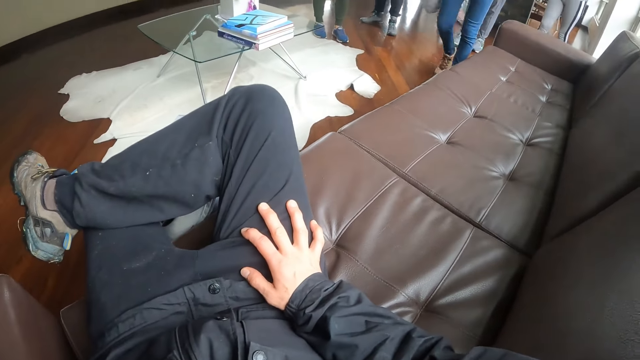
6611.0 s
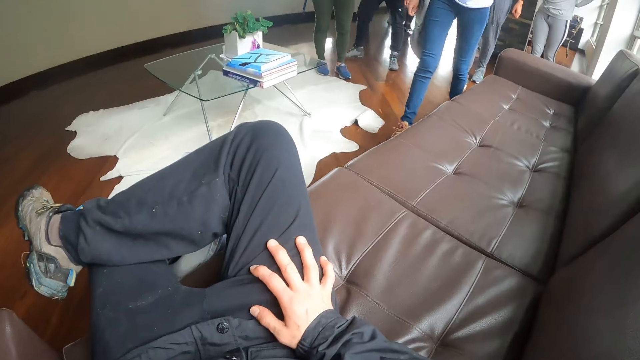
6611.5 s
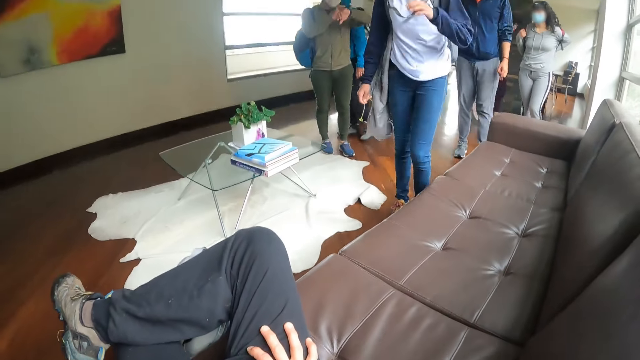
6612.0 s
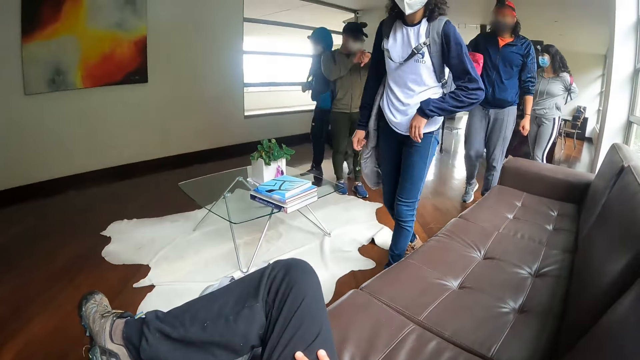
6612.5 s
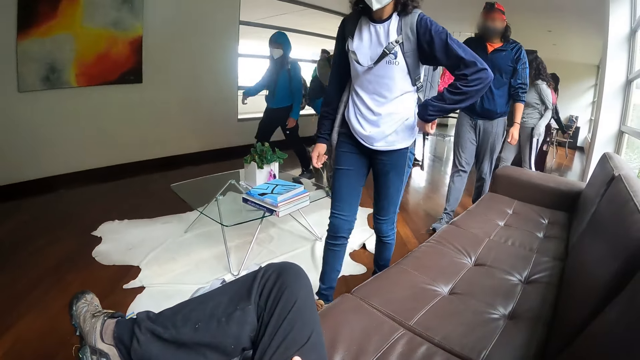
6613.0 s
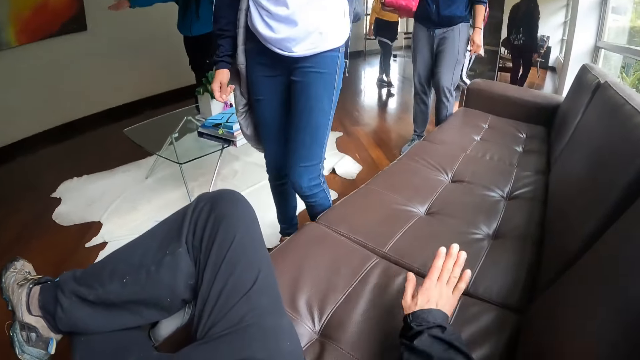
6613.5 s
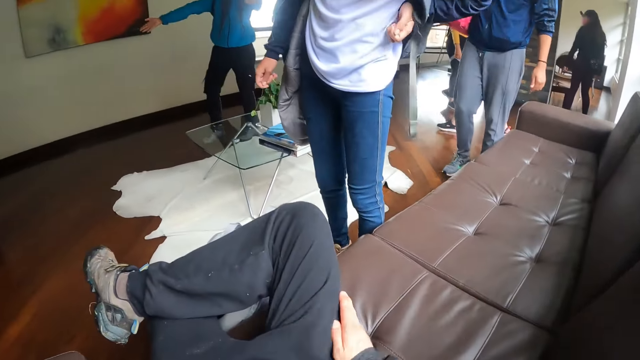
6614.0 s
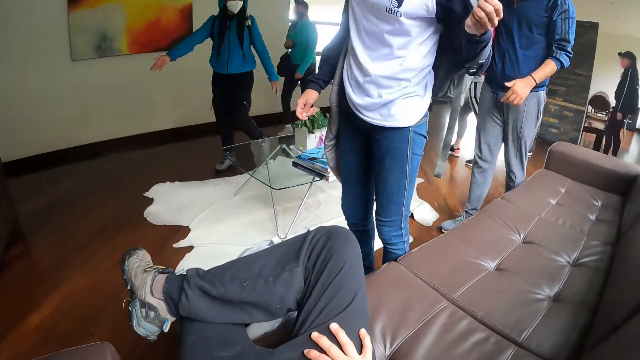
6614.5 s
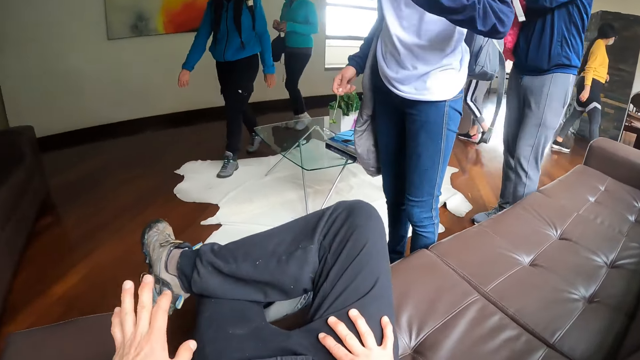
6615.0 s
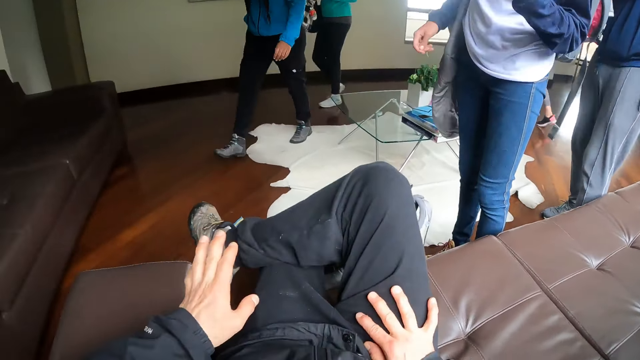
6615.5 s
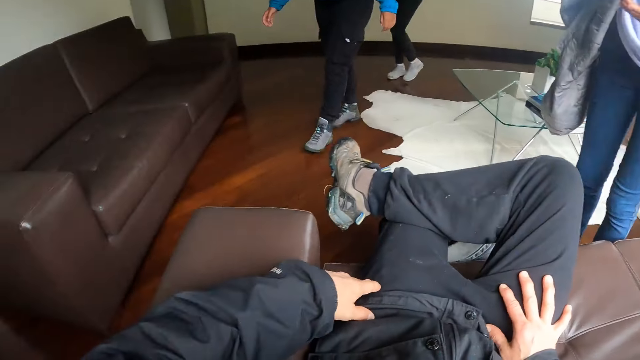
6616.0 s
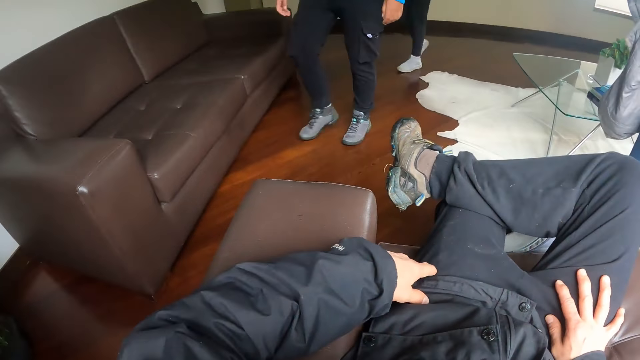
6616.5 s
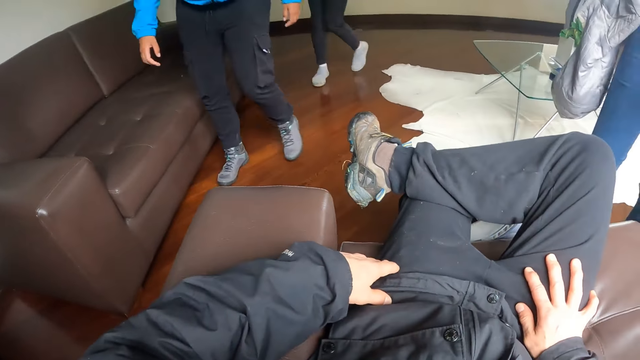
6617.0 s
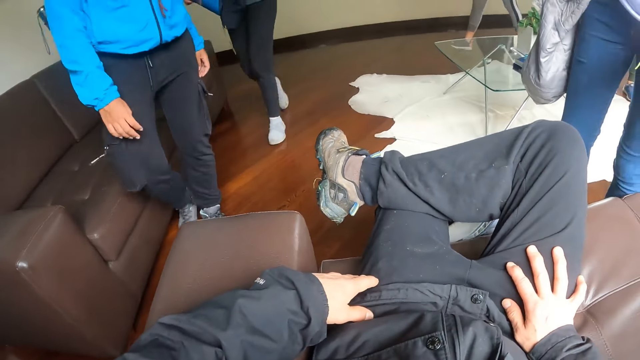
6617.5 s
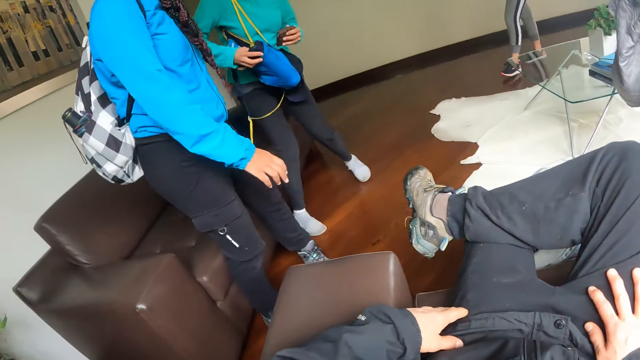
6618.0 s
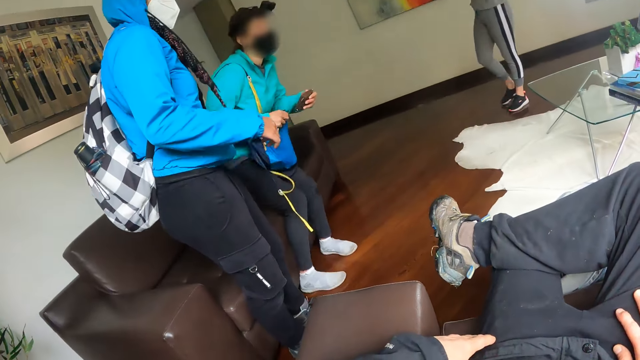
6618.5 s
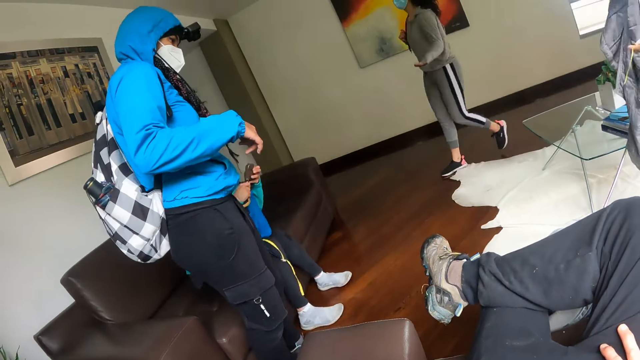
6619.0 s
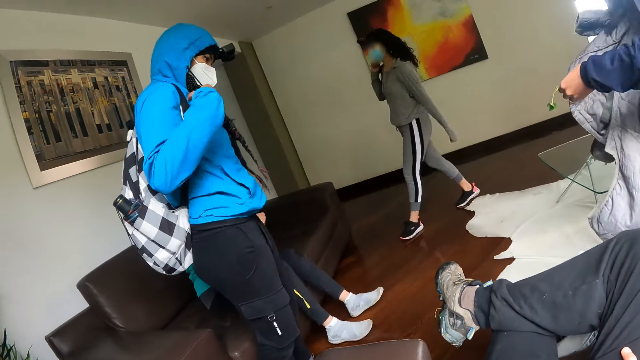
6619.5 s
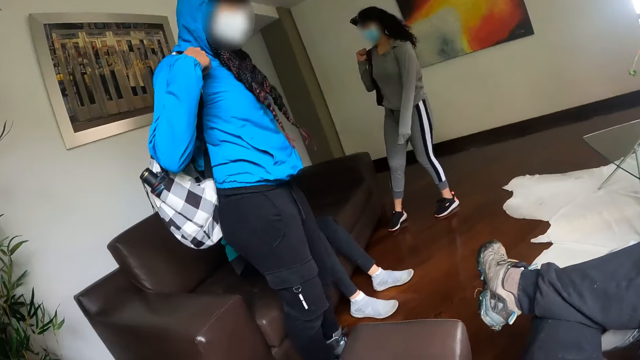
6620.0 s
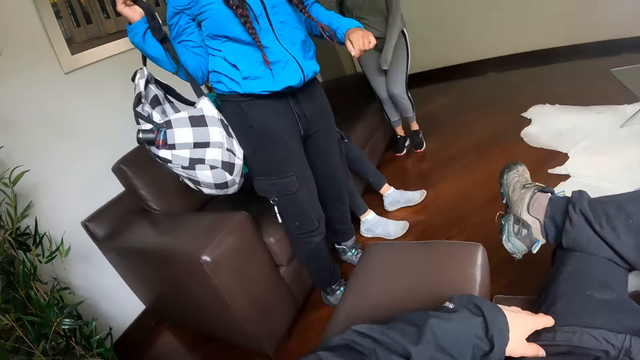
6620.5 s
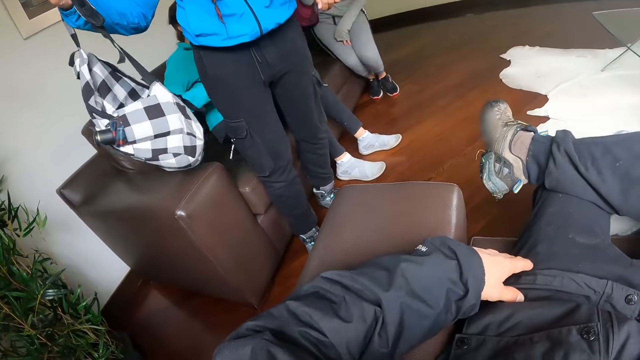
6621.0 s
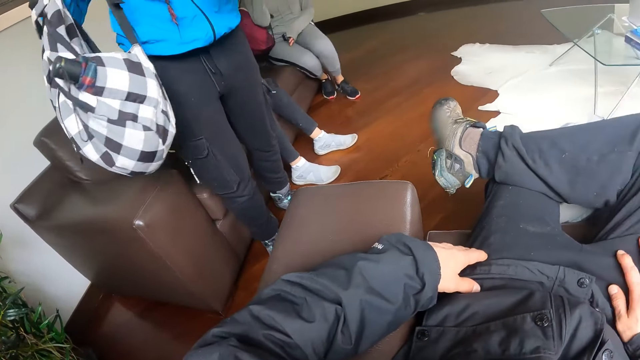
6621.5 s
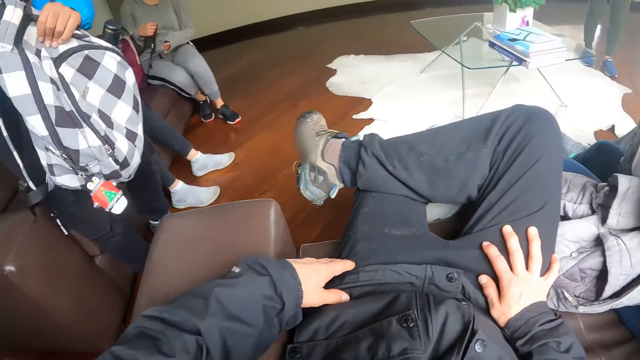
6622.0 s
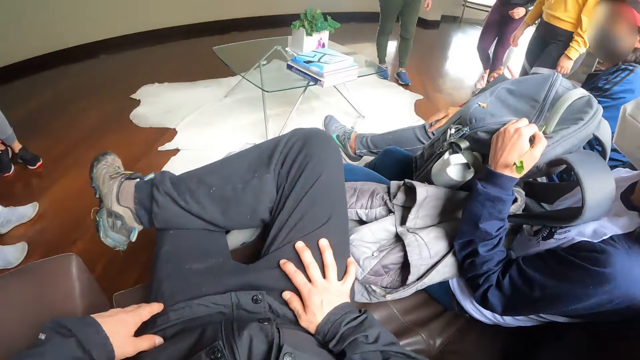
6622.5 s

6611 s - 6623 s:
The camera wearer hits the sofa with his right hand. He touches the sofa. A woman removes a backpack on her back. Another woman sits on the sofa. A third woman removes the backpack on her back. A fourth woman sits on the sofa.

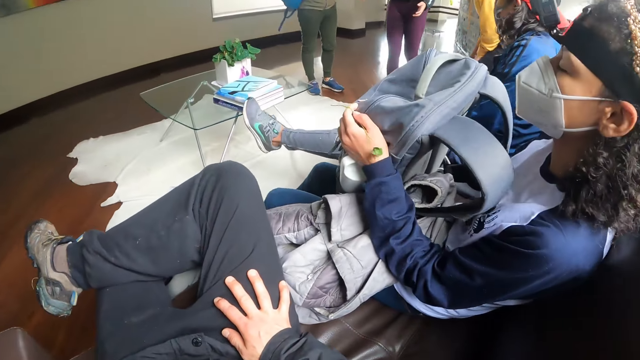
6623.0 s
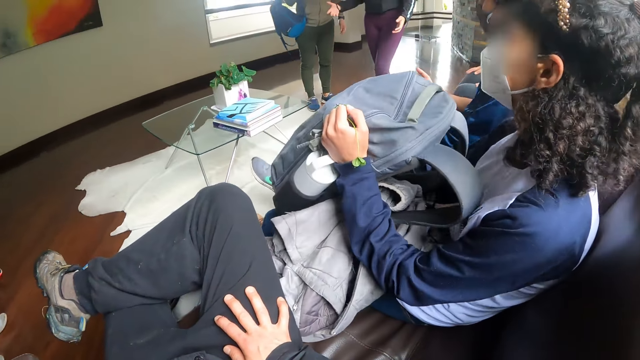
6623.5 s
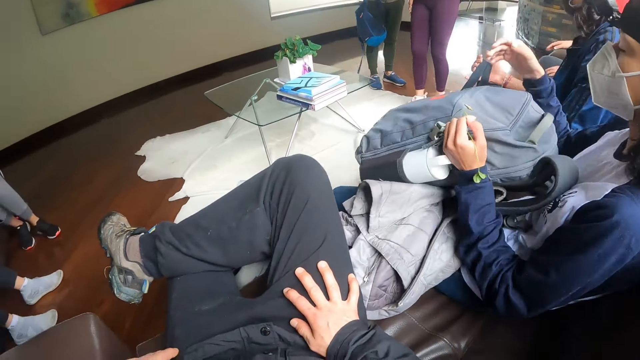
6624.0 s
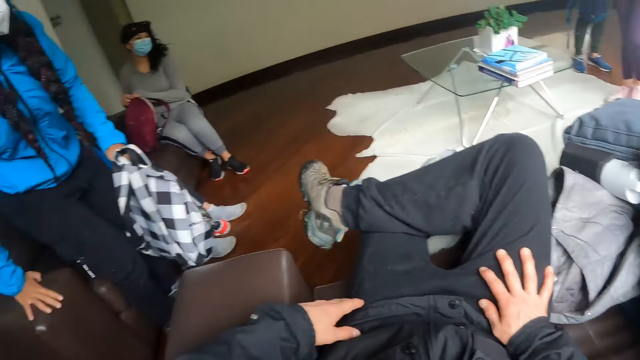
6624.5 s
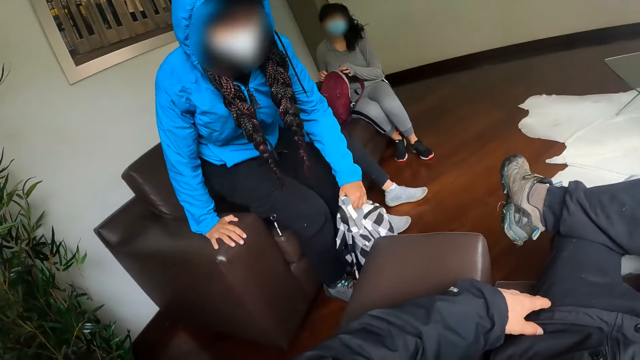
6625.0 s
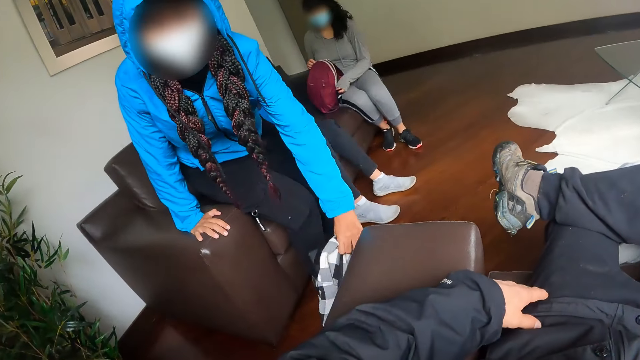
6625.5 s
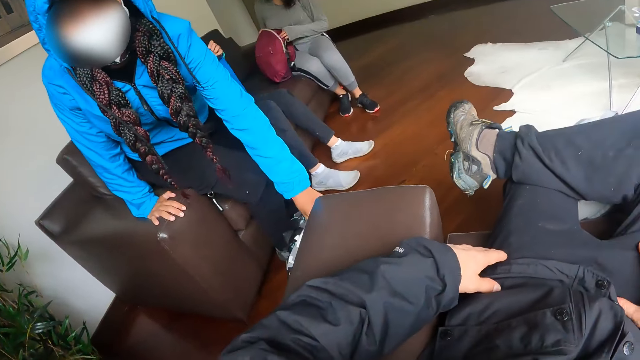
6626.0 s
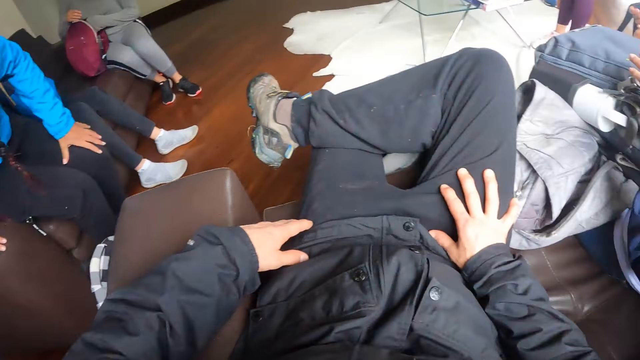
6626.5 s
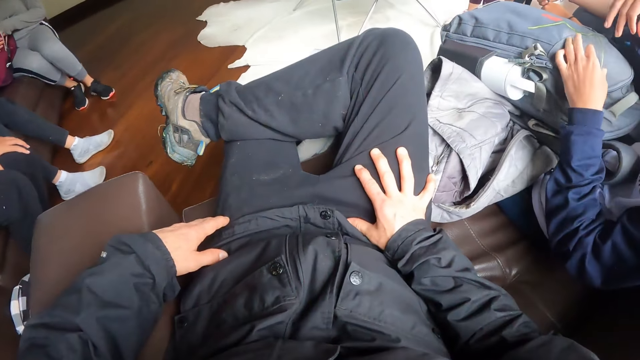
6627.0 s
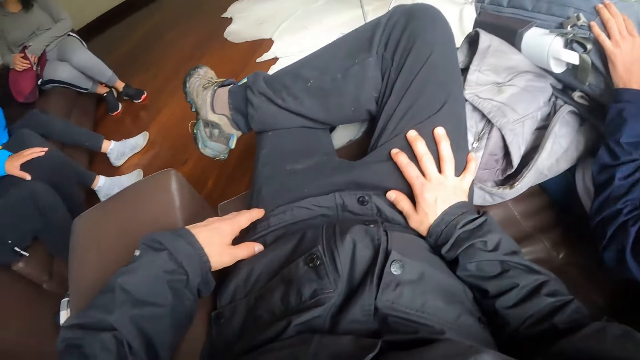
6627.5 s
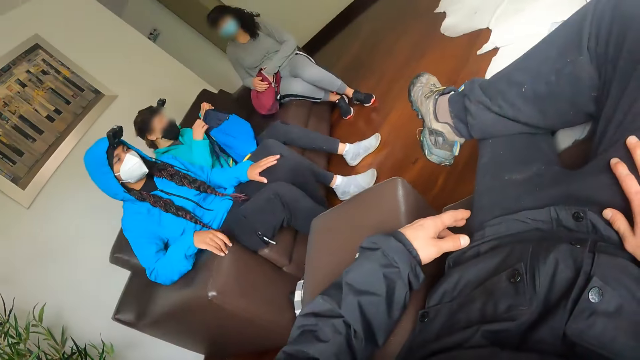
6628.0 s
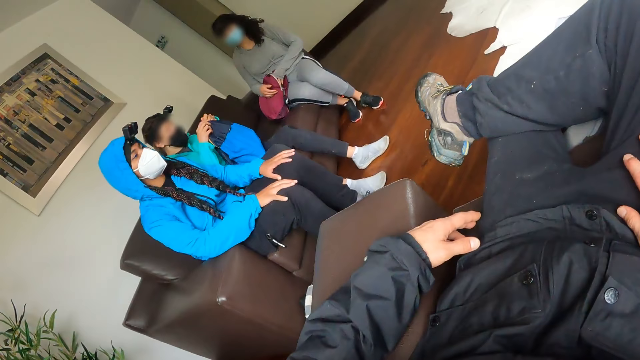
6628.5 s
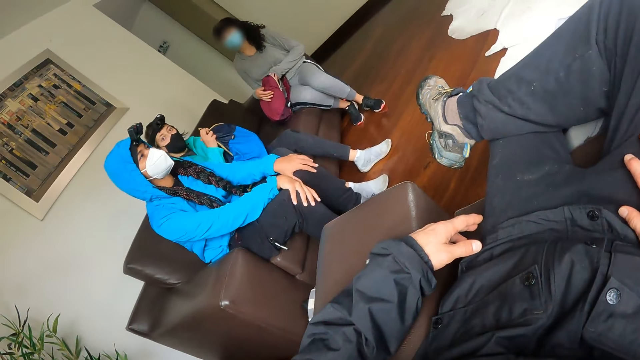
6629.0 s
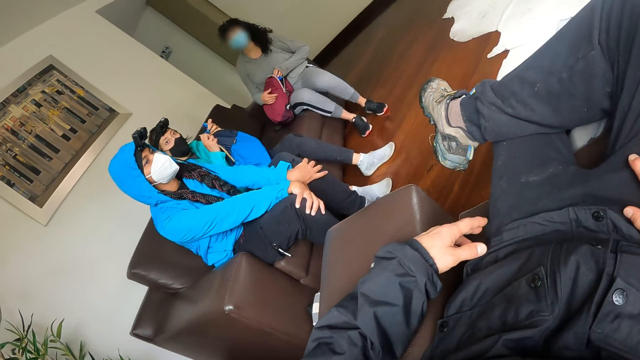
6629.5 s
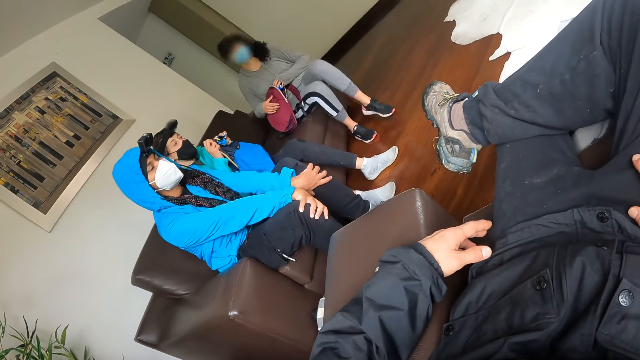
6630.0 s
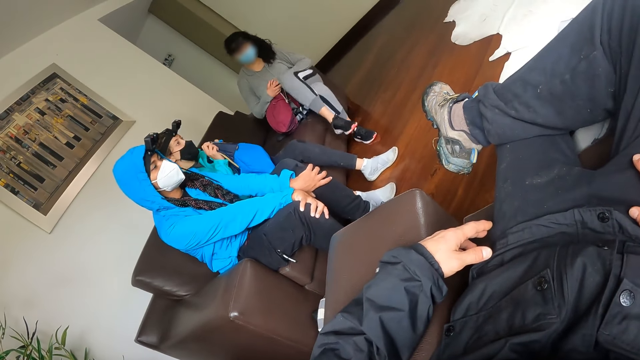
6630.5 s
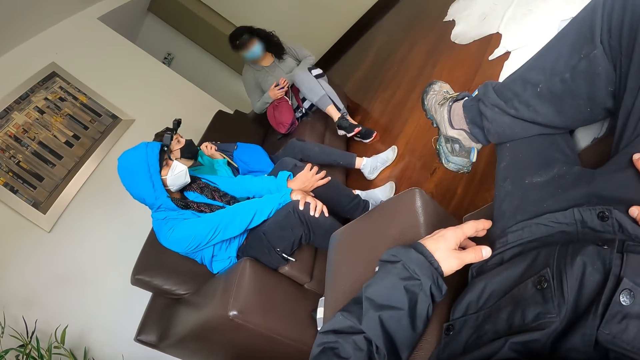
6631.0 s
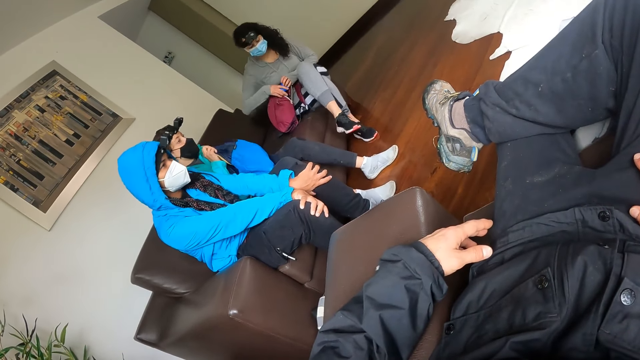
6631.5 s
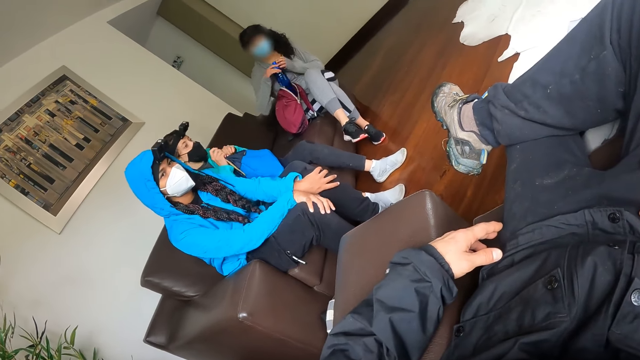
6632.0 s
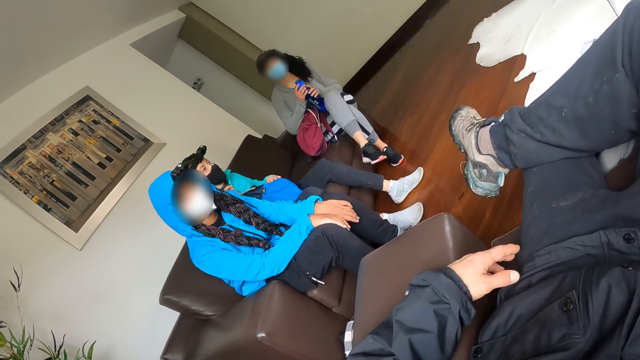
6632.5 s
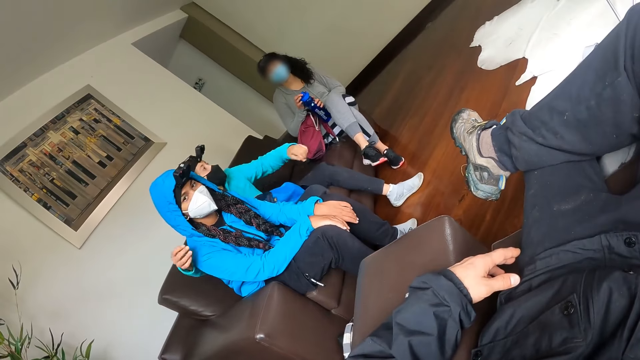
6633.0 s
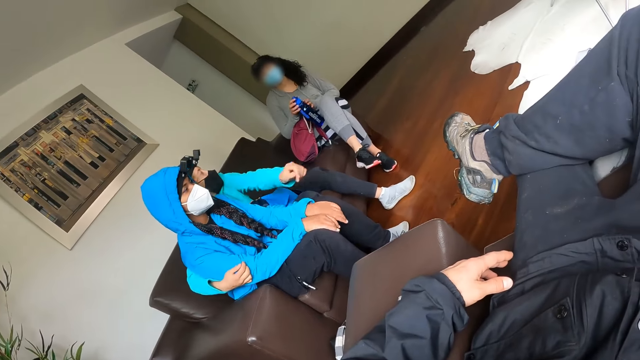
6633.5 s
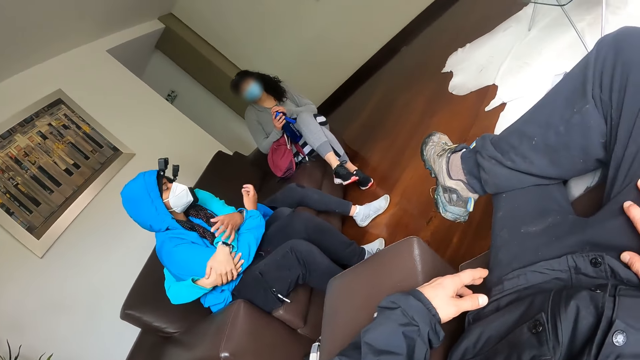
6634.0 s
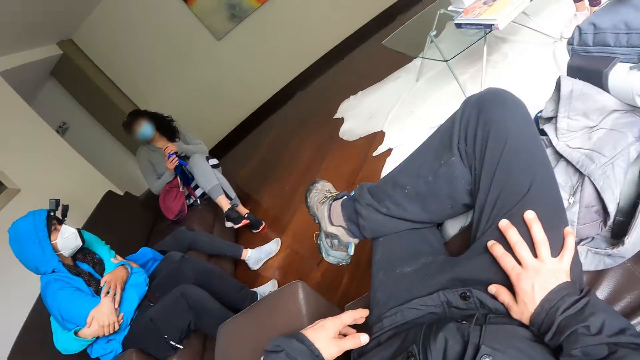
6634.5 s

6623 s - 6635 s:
A woman adjusts the backpack on her lap. The camera wearer turns around the sofa. Another woman drops the backpack in her left hand on the floor. A third woman unzips the backpack in her hands with her left hand. The second woman sits on the sofa. A fourth woman opens the backpack on her lap with her hands. The camera wearer looks at the fourth woman. The third woman pulls out a water bottle from the bag on her lap. The fourth woman closes the backpack on her lap with her hands. The fourth woman hugs the second woman.
